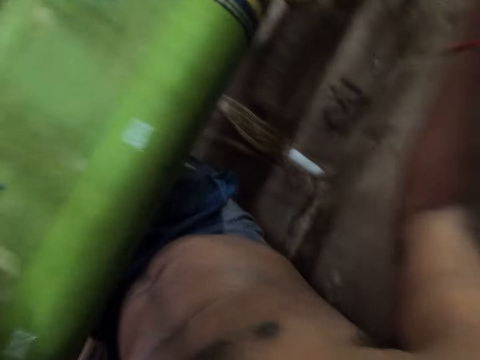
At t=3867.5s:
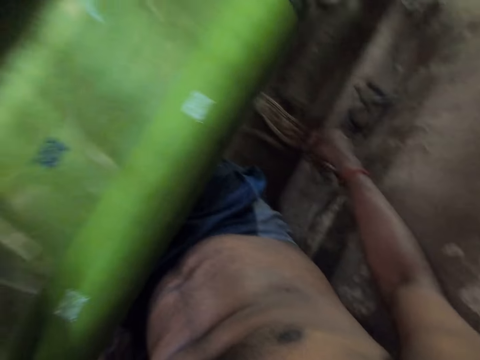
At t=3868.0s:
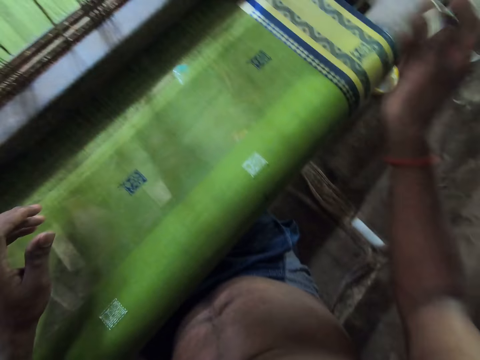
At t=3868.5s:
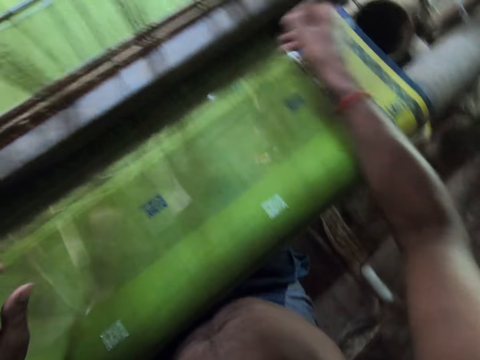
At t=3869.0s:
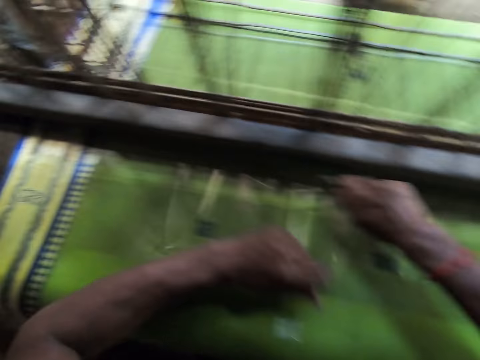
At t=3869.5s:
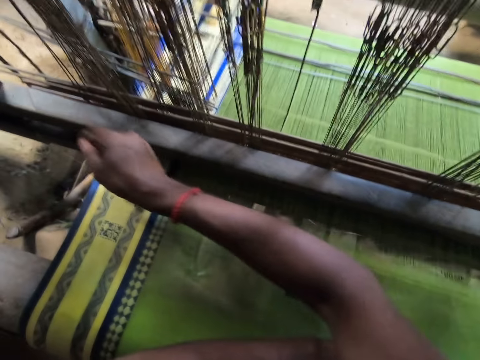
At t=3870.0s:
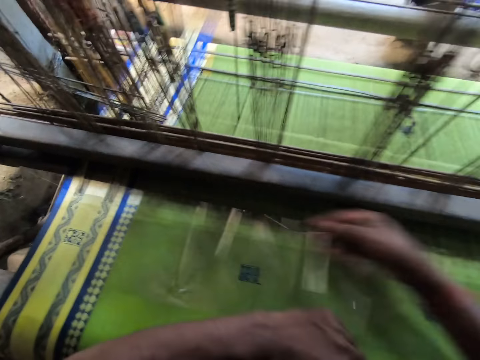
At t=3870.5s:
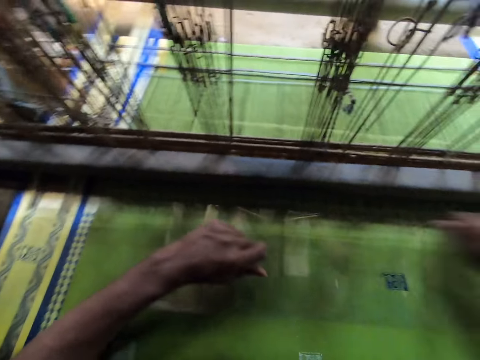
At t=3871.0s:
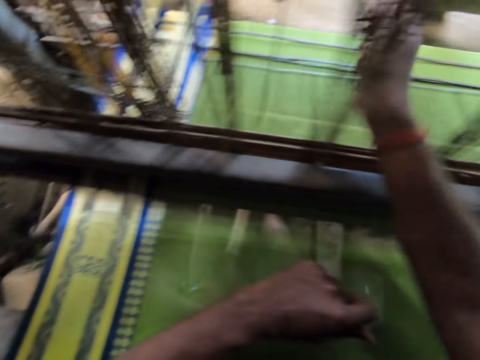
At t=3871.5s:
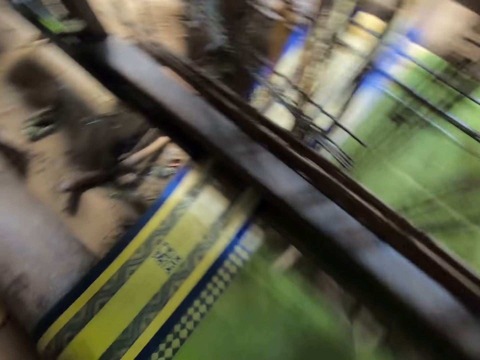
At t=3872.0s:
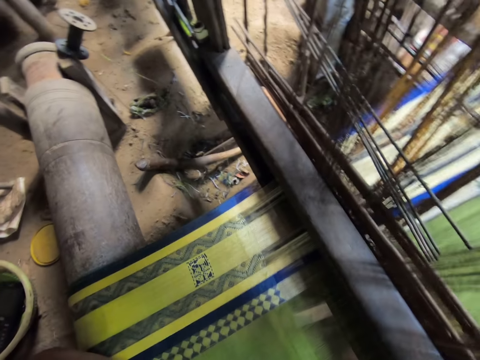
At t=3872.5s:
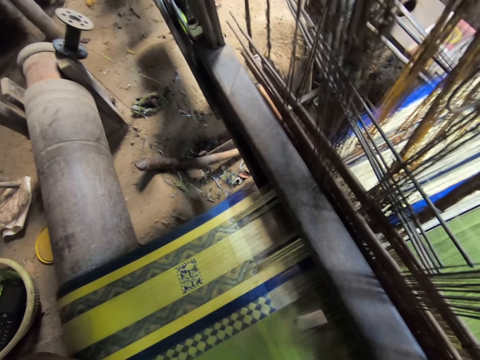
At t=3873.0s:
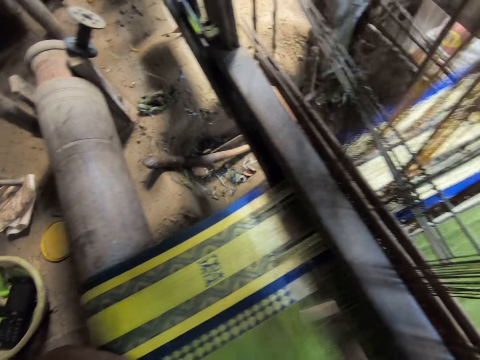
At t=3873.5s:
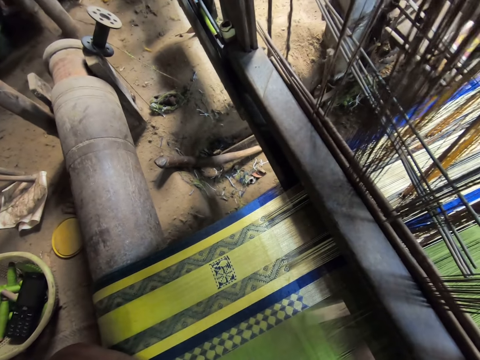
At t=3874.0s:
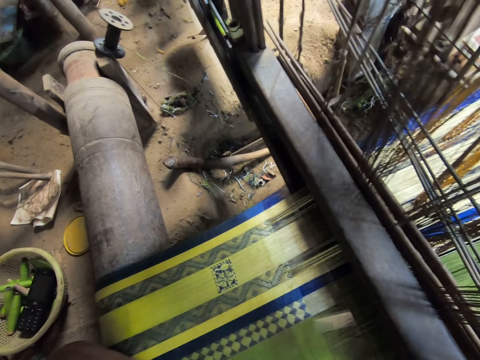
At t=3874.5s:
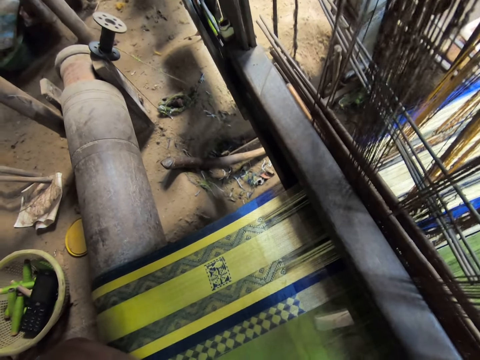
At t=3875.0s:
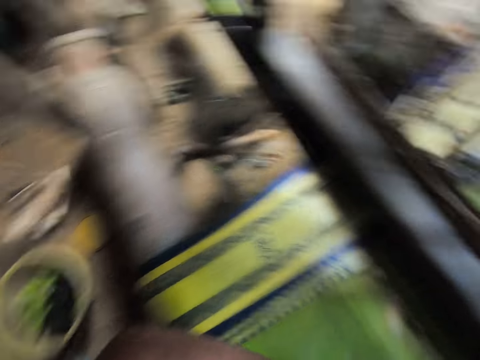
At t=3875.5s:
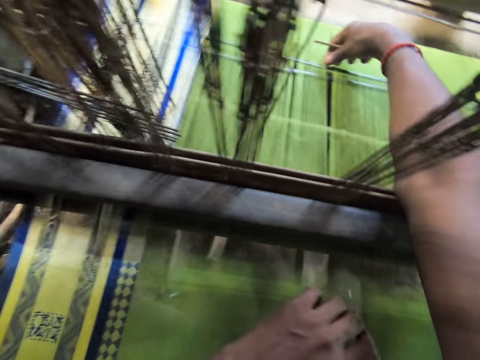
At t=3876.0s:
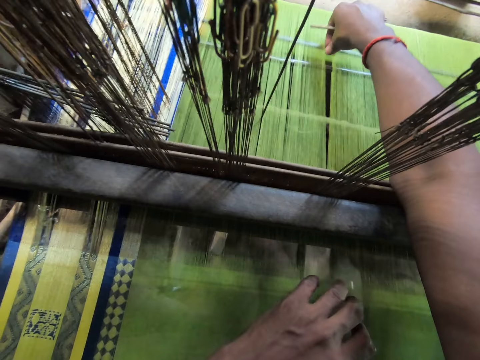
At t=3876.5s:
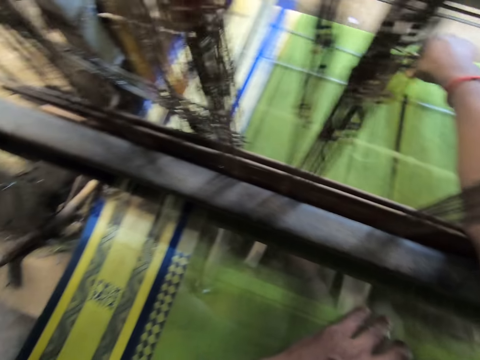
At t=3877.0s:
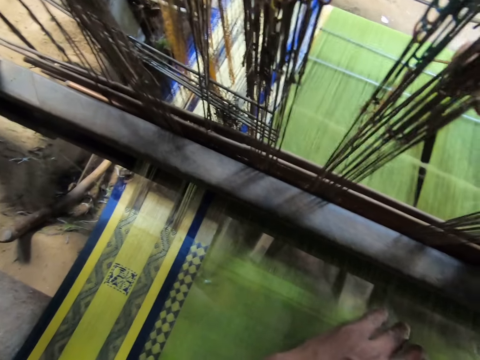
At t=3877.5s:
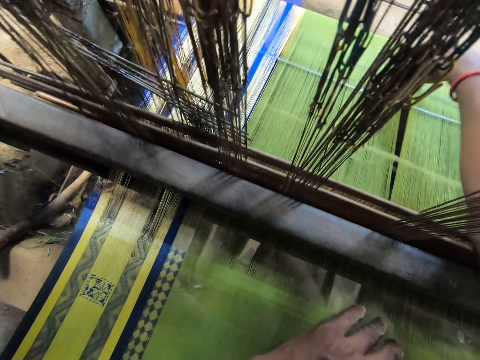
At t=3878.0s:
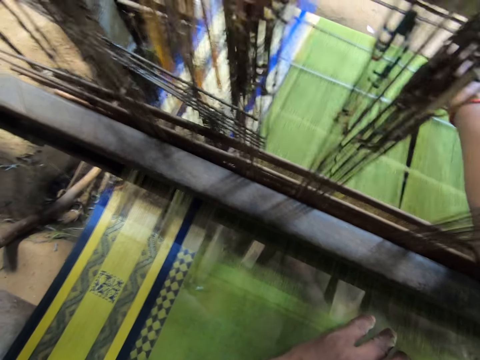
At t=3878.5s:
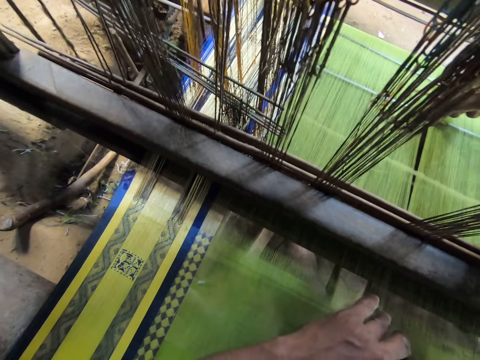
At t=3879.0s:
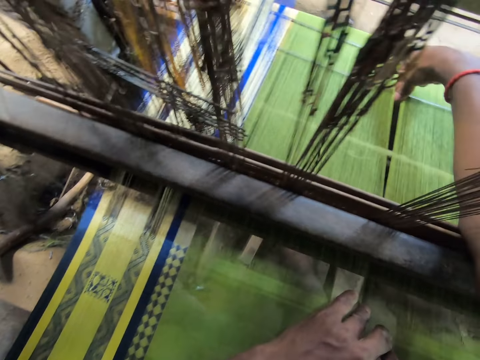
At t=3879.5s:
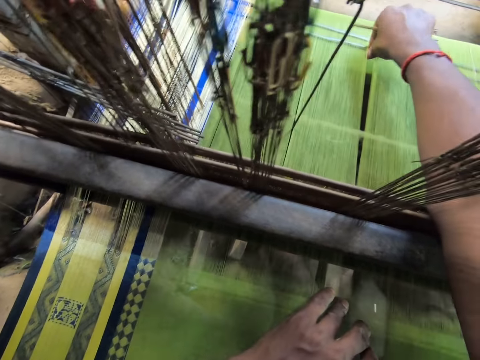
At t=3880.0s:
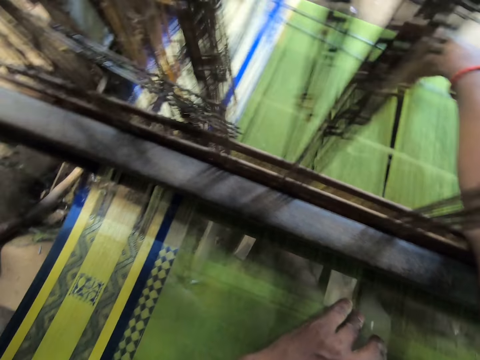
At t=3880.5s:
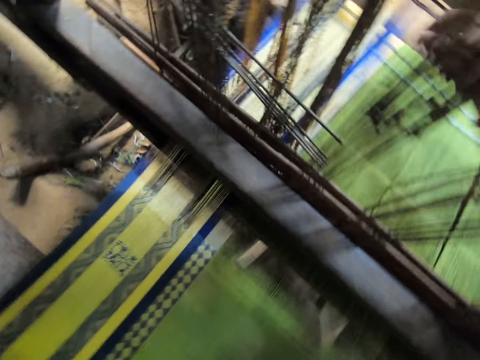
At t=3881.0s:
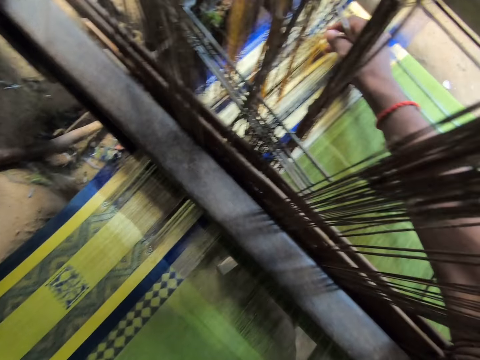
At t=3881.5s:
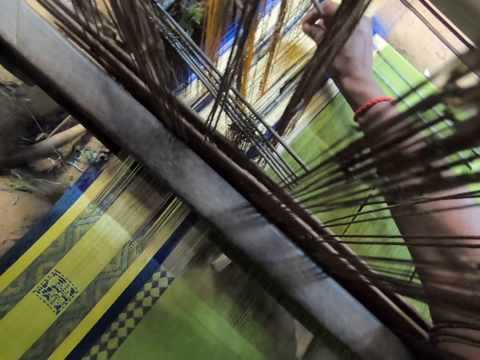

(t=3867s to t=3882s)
The camera wearer picks up an iron or needle from the floor with his right hand. He knits the fabric. He smoothes the fabric with the iron in his right hand. He looks at the sewing machine. He sews the fabric with the sewing machine. He adjusts a string attached to the mat with his right hand.

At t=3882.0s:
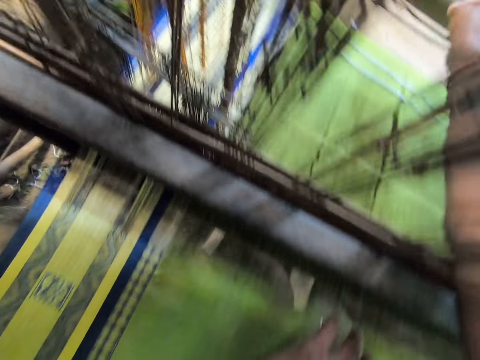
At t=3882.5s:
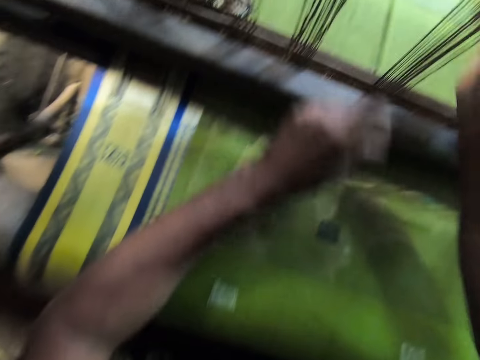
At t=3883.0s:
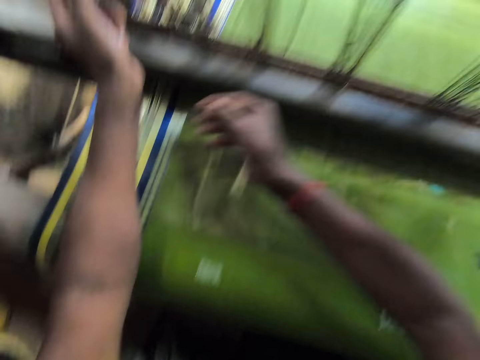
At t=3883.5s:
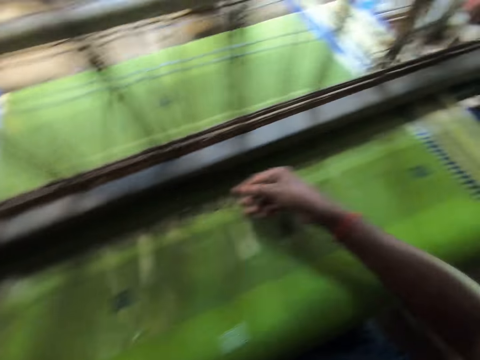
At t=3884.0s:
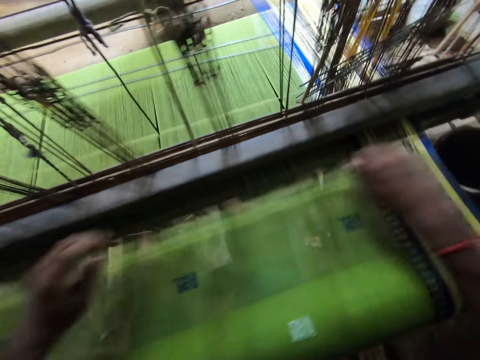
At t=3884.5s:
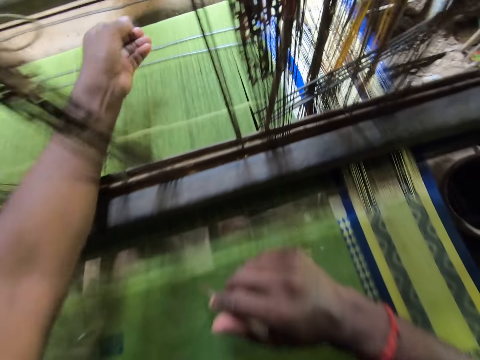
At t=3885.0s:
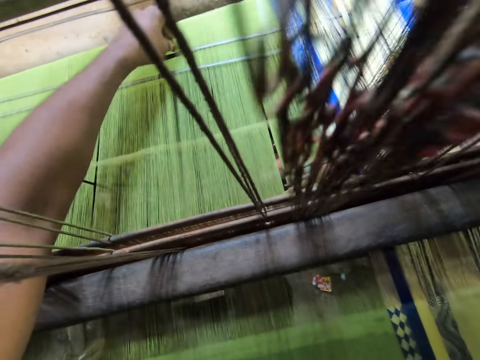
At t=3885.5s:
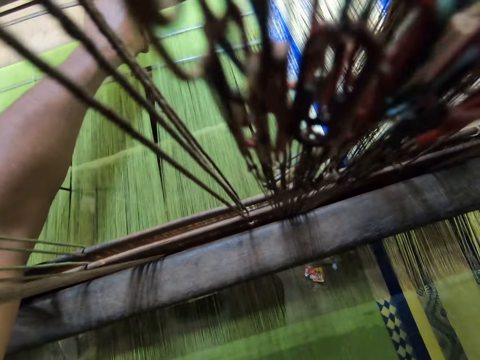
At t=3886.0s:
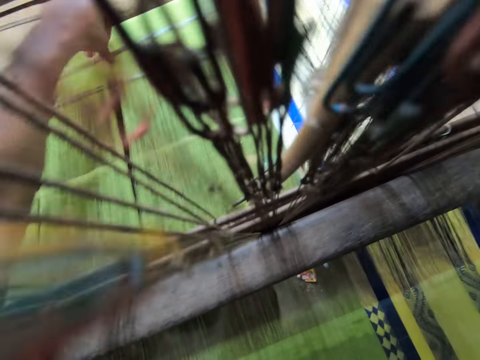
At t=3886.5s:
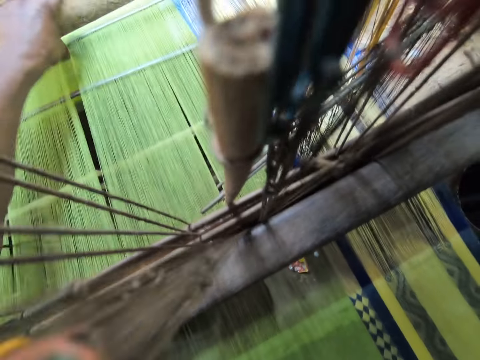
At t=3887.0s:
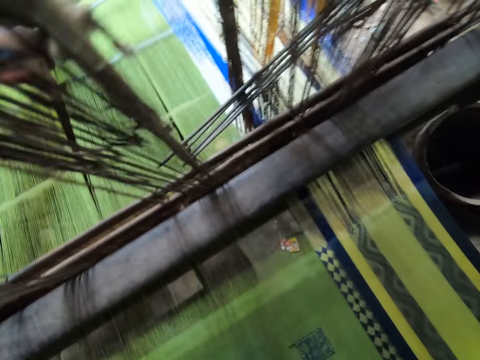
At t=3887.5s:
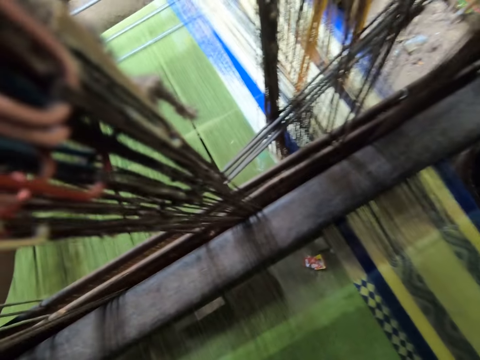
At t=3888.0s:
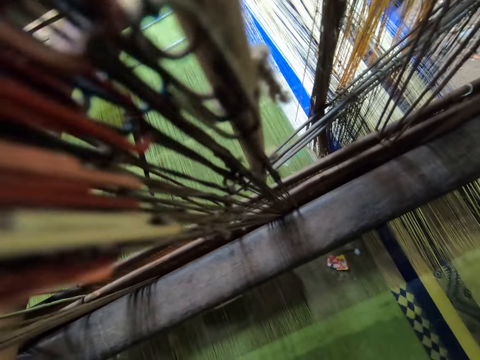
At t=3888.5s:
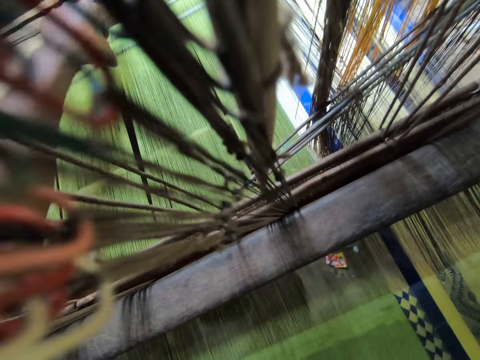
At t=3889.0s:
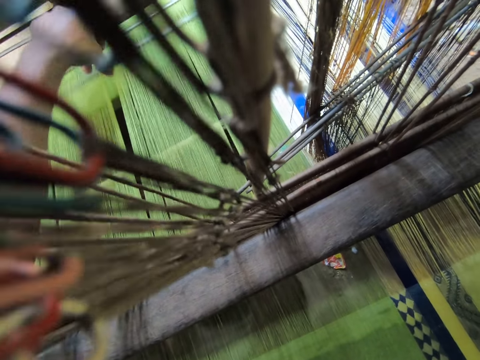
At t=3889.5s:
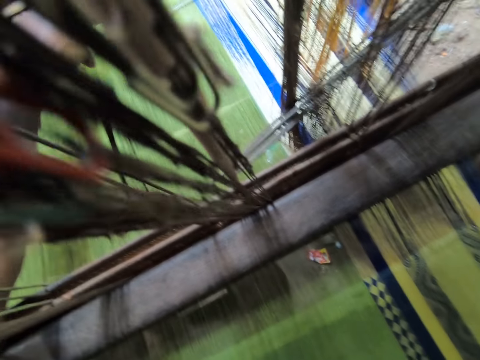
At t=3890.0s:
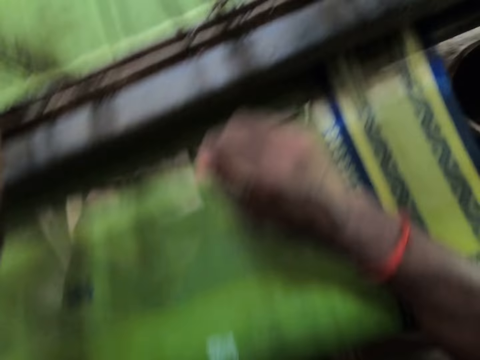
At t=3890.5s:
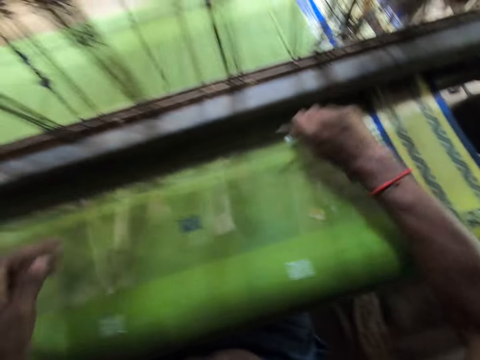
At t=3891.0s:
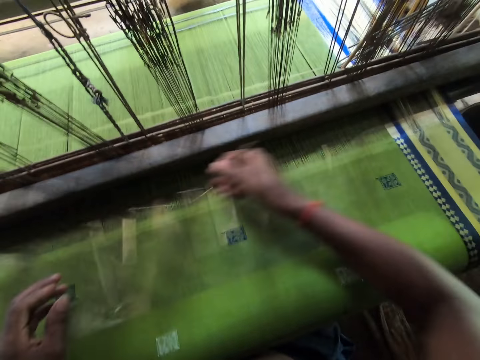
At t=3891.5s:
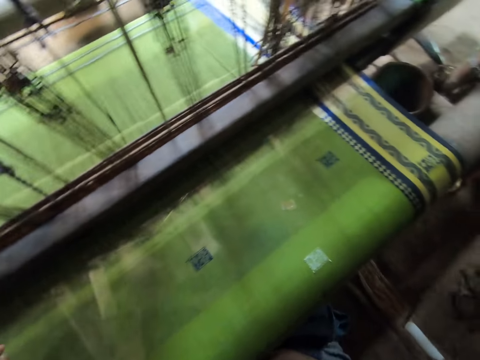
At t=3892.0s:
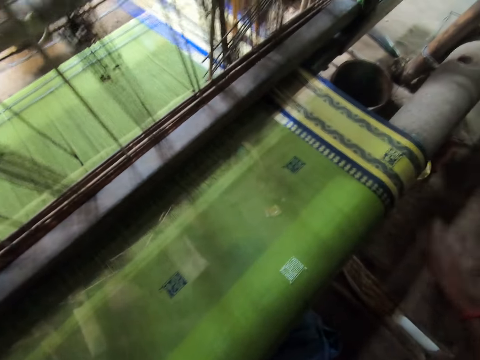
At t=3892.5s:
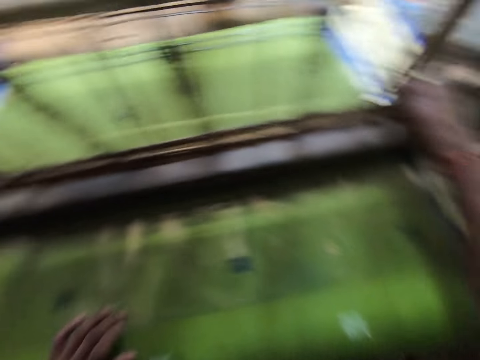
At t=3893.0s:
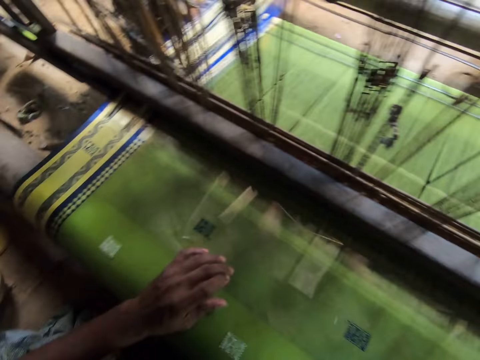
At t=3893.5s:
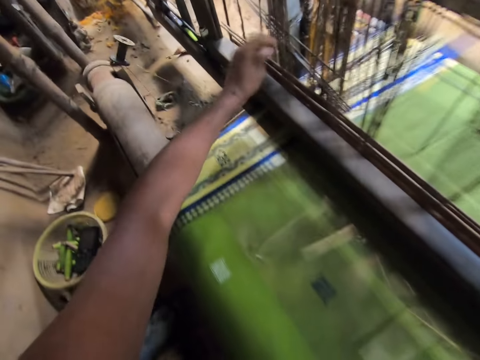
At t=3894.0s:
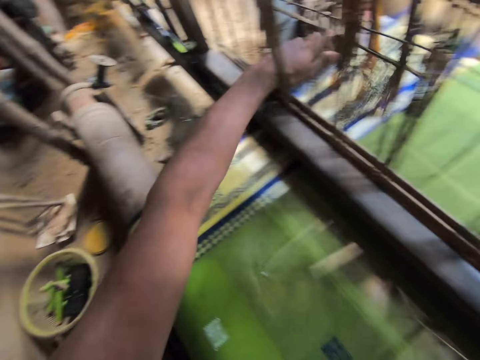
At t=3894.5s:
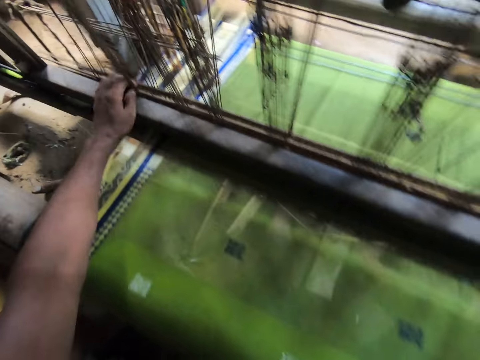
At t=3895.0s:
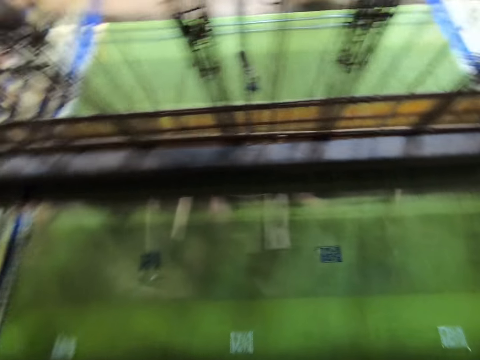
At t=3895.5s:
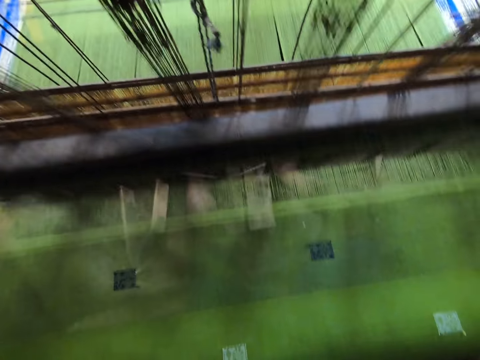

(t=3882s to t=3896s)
The camera wearer knits the fabric with the needle. He smoothens the fabric with the iron in his right hand. He sews the fabric with the sewing machine. He adjusts the string attached to the fabric with his left hand. He smoothens the fabric with the iron in his right hand. He knits the fabric with the needle. He drops the iron or needle on the floor with his right hand. He adjusts a metal with both his hands. He looks at the sewing machine and activates the sewing machine.
